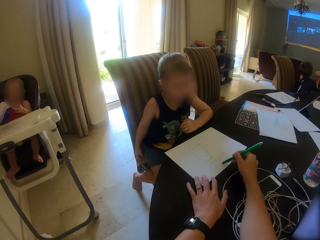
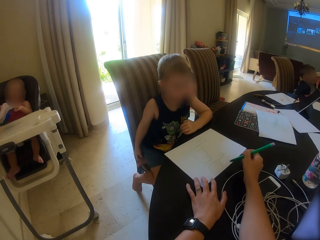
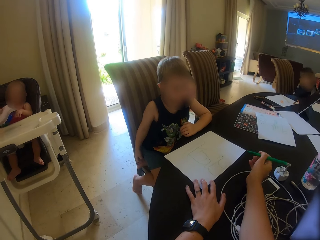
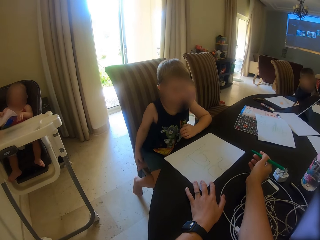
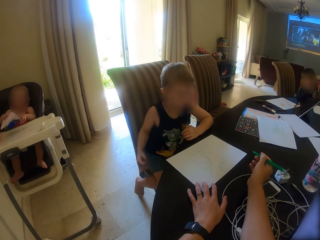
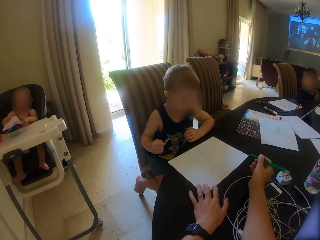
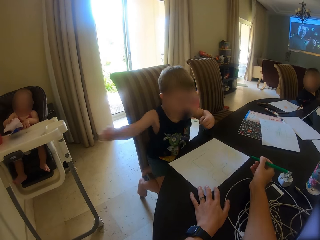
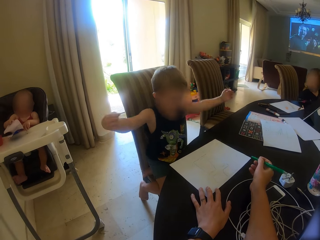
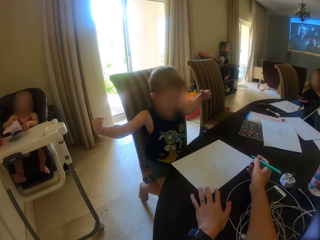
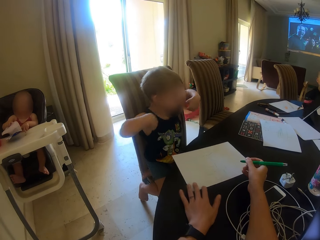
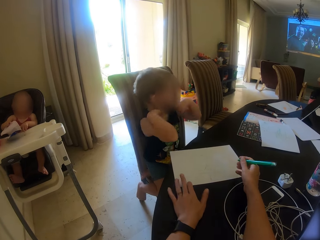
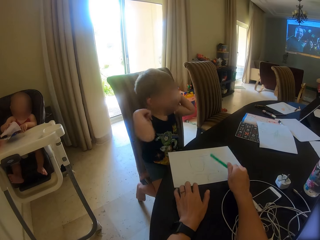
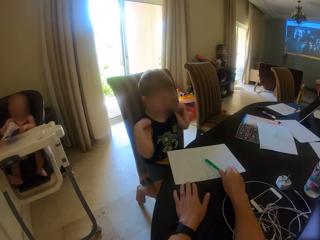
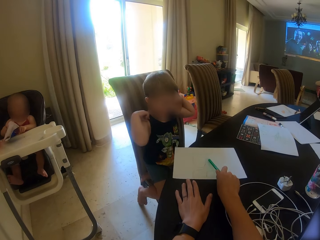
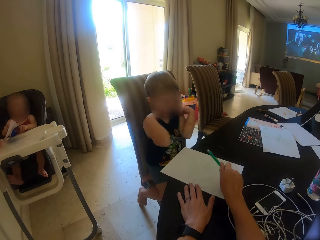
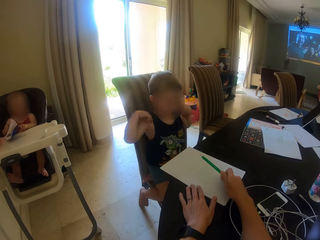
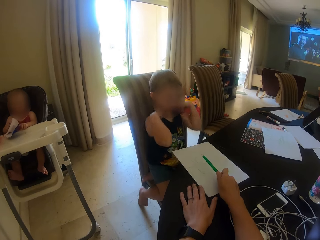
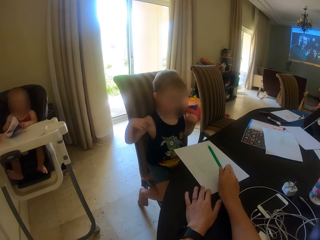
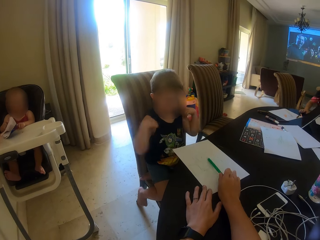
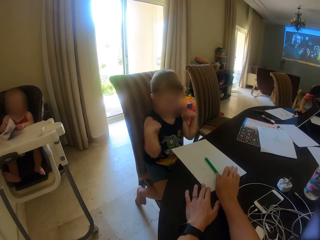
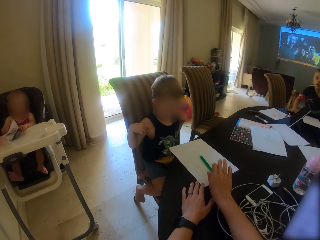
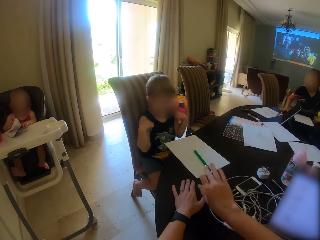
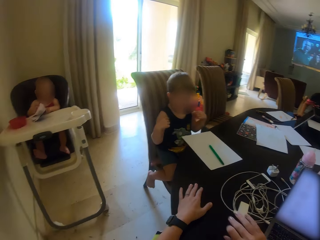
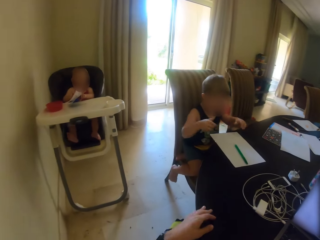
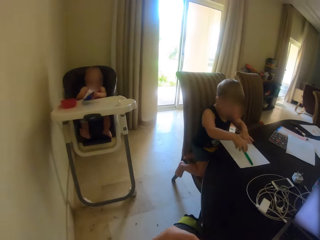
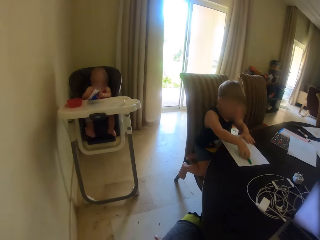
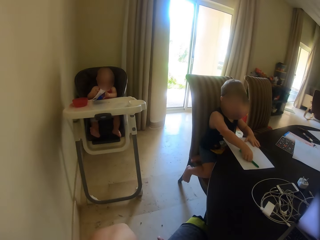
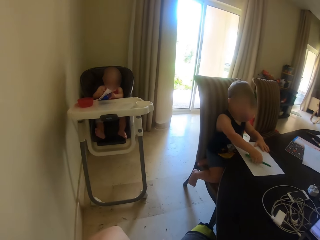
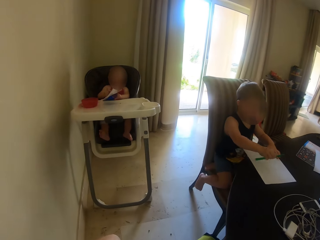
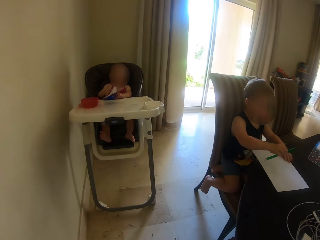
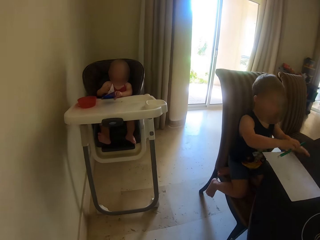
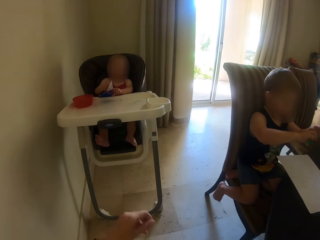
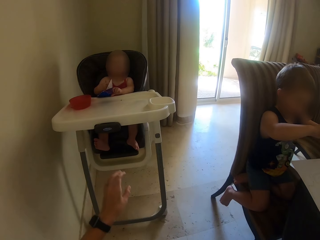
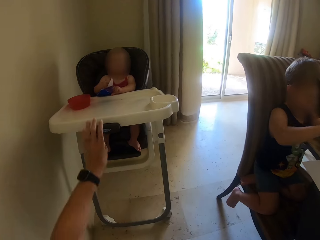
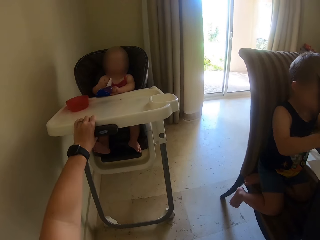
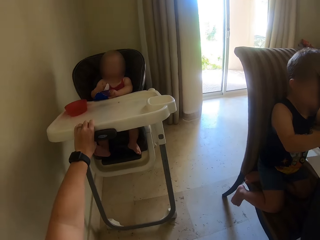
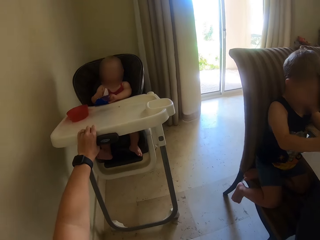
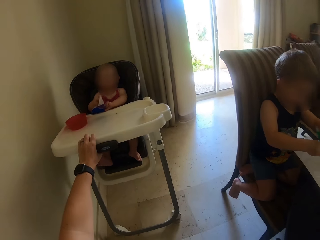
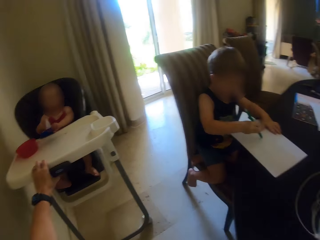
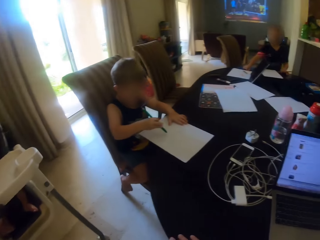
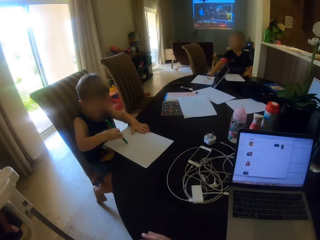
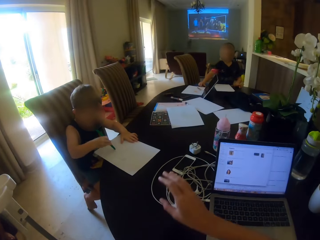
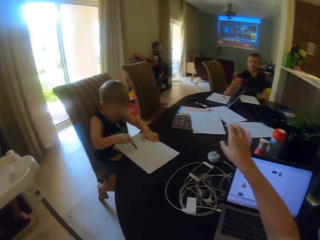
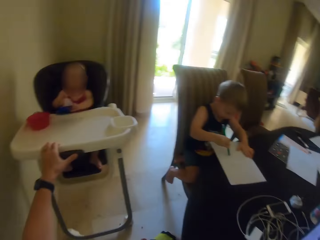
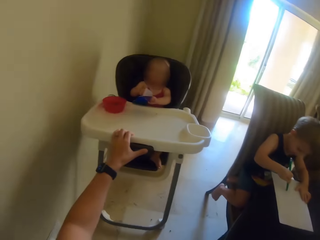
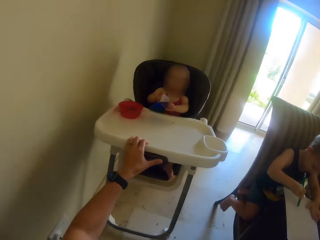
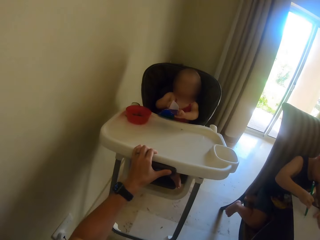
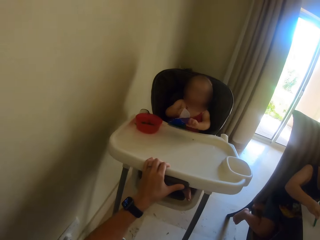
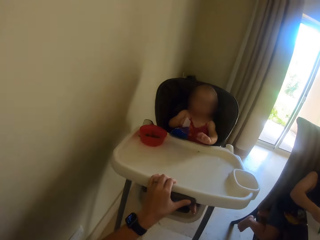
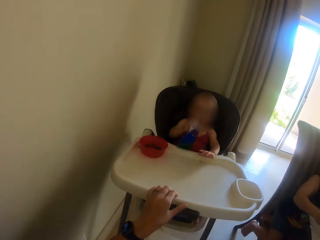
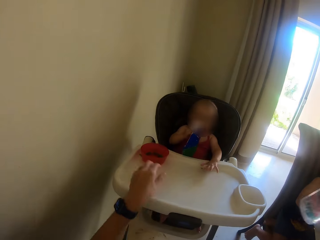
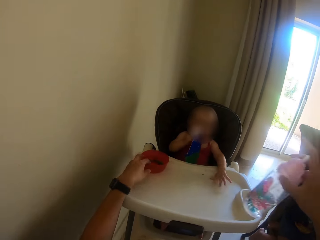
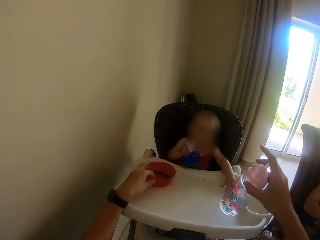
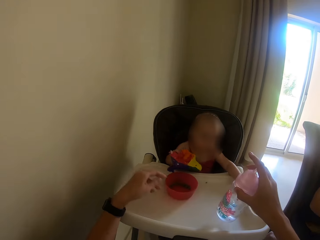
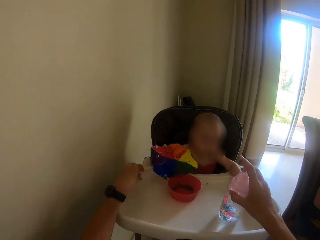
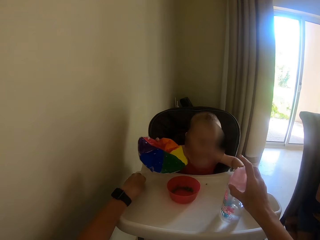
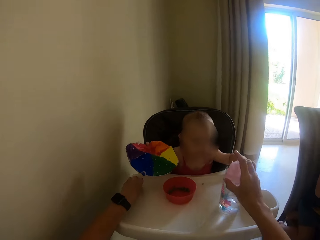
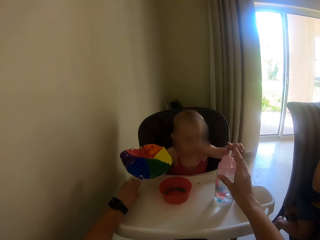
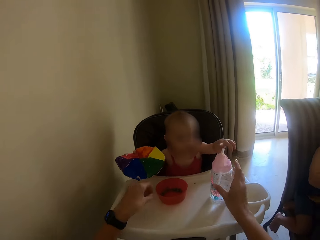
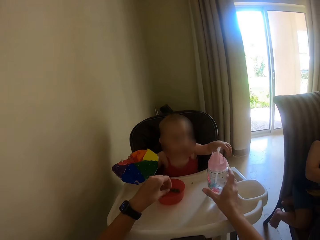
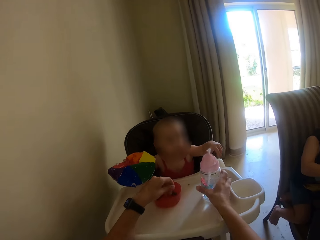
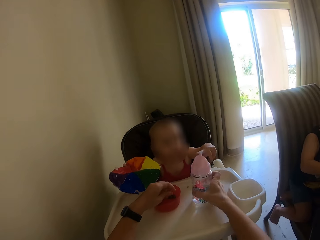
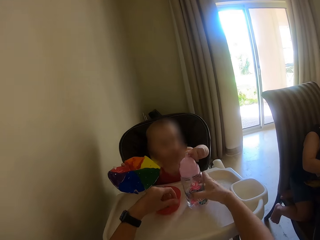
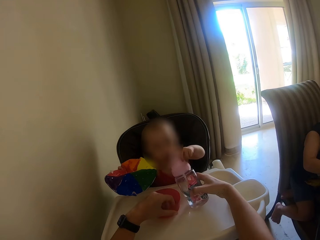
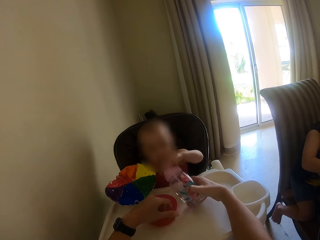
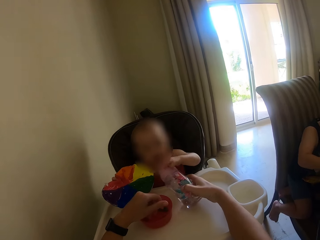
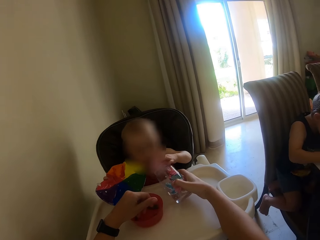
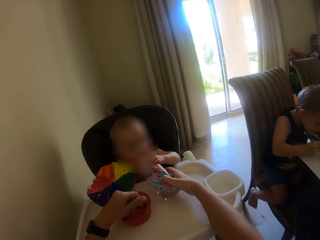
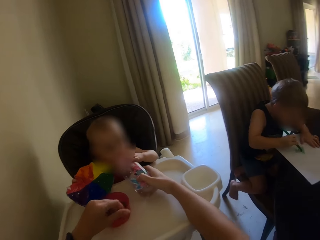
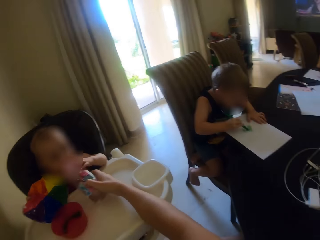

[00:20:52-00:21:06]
The camera wearer pushes the paper. They put the pen on the table. A child writes on the paper. The camera wearer puts a hand on the table of a person, touches the high chair, and looks around. They pick up a bottle of water. They squeeze a bowl on the table of the person. They give the water bottle to the baby.

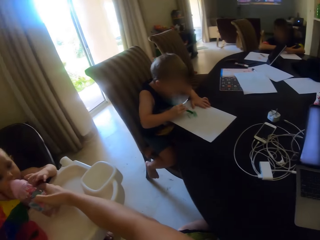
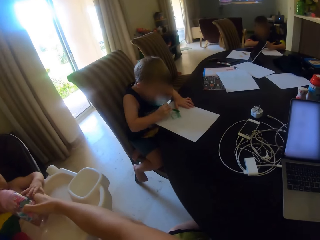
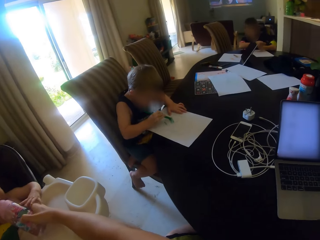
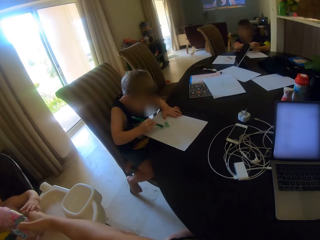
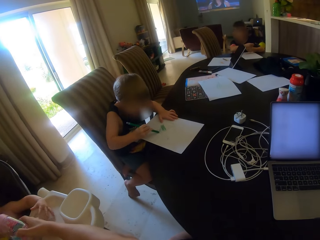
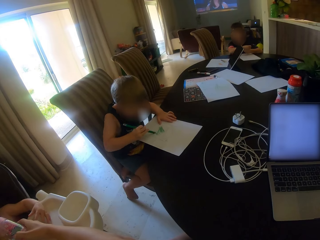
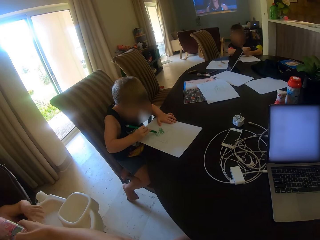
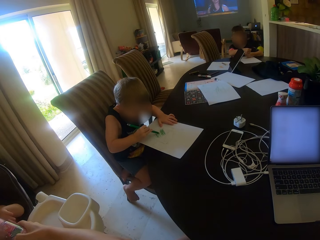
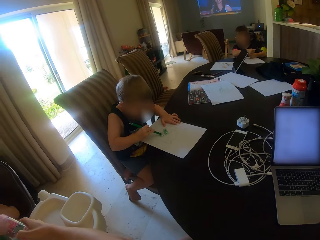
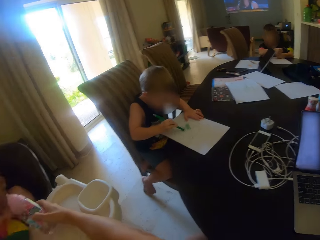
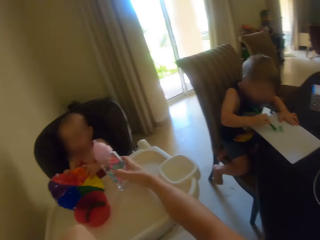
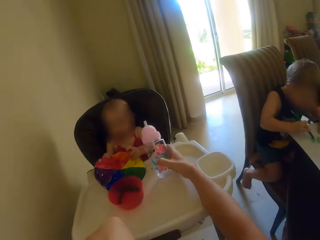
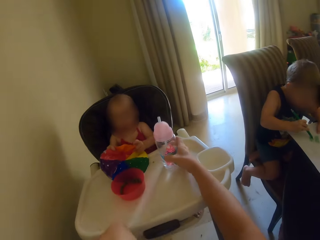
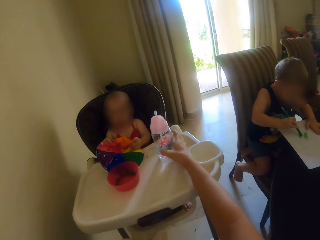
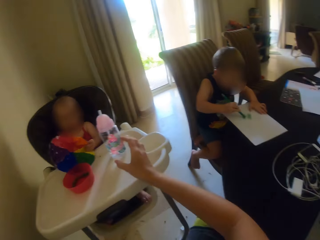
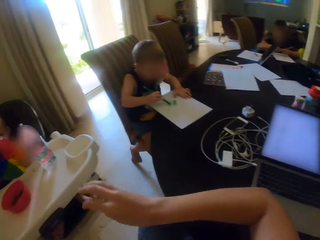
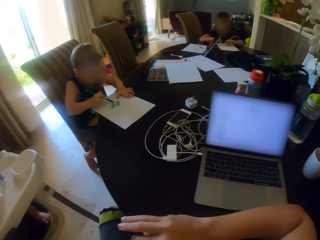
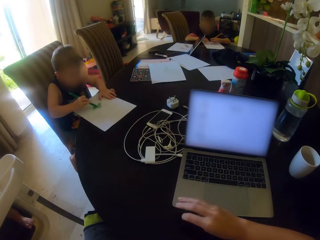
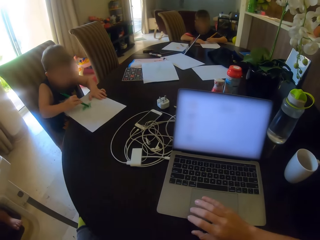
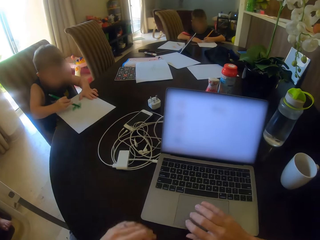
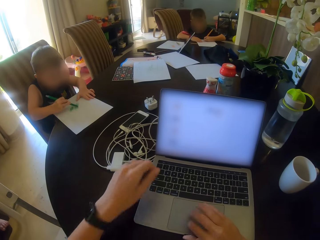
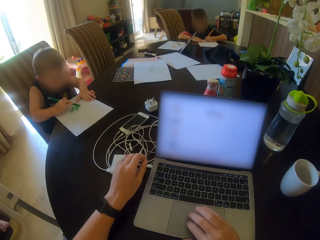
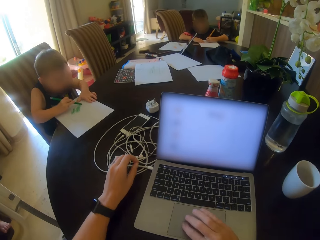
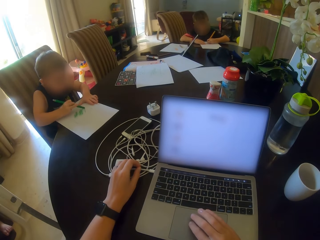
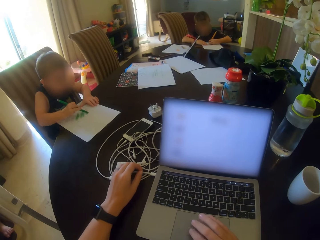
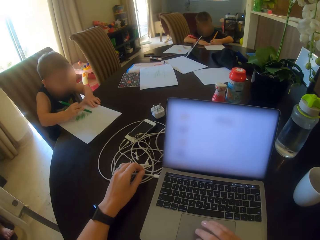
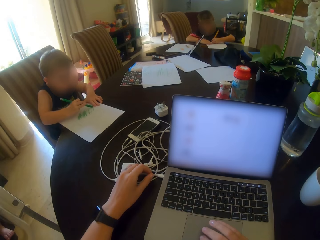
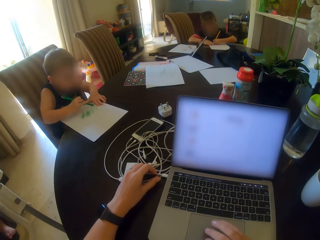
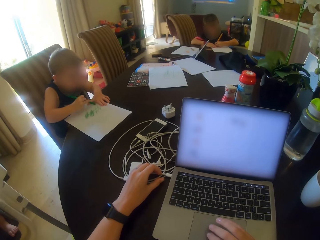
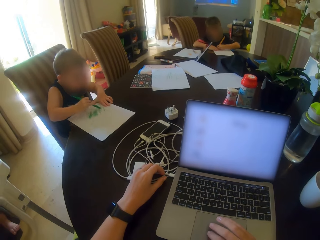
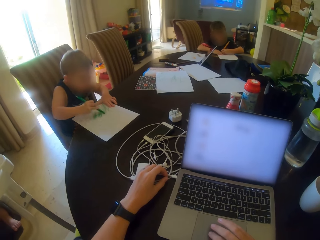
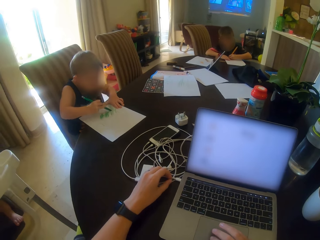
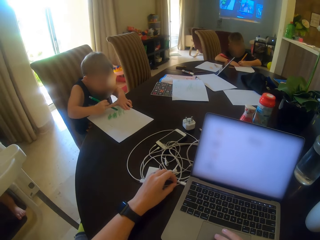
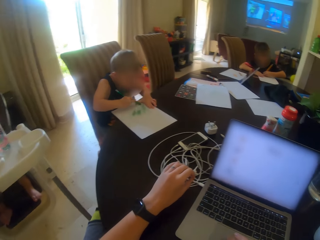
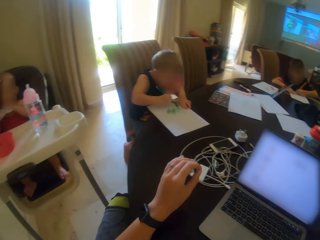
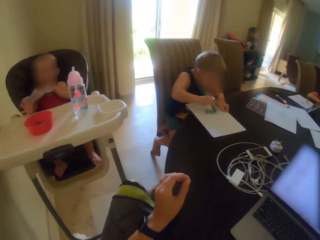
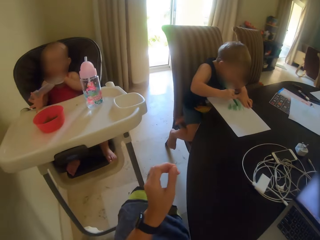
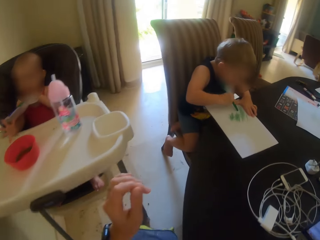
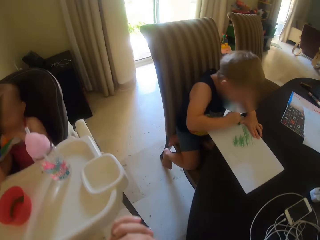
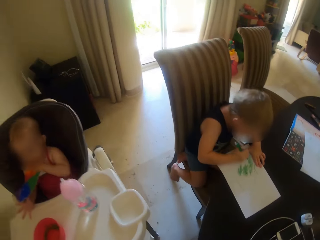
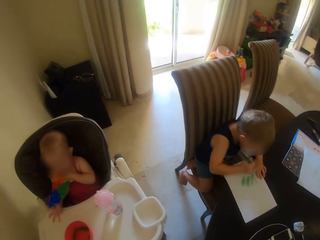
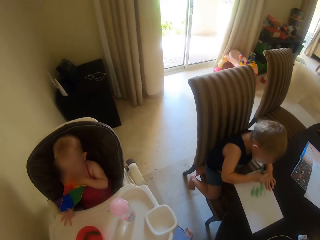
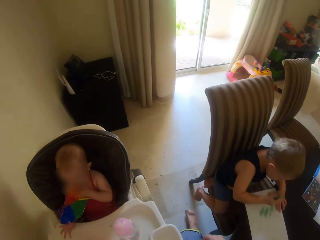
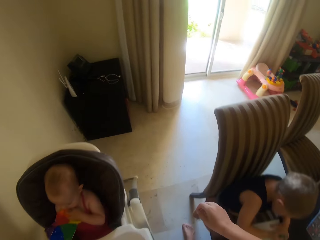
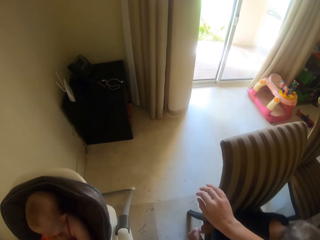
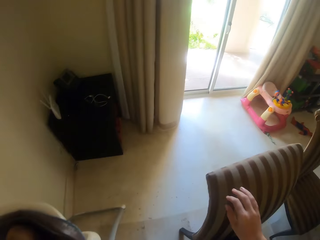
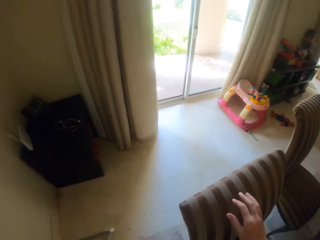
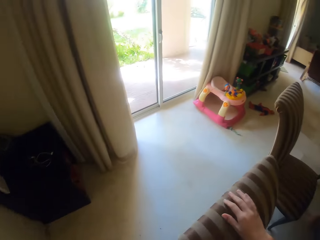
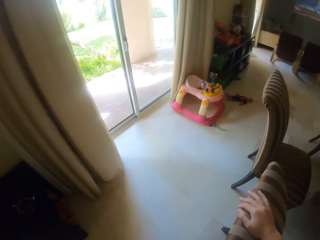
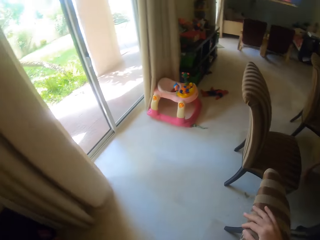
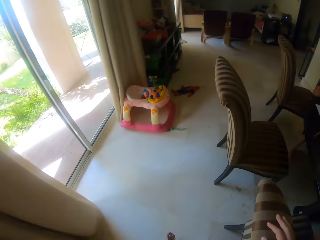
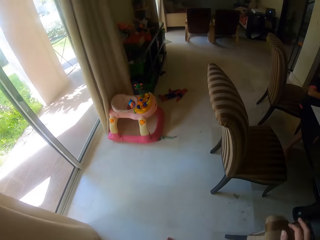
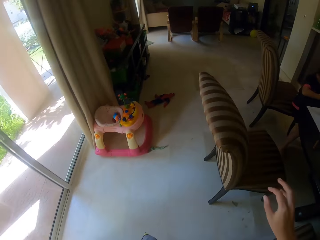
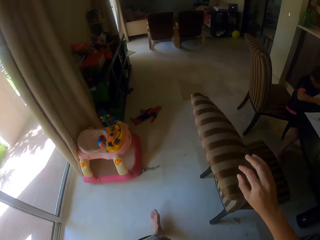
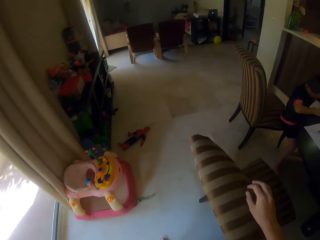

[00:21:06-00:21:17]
The camera wearer talks to a person. They put the bottle down. They stare around. They touch the mouse. They operate on a laptop. They stand up. They walk in the house.
